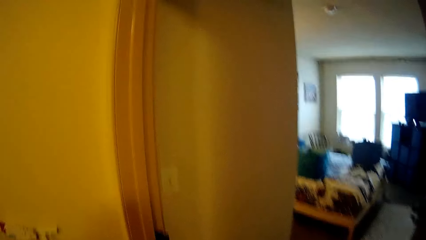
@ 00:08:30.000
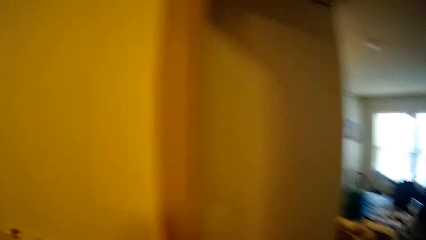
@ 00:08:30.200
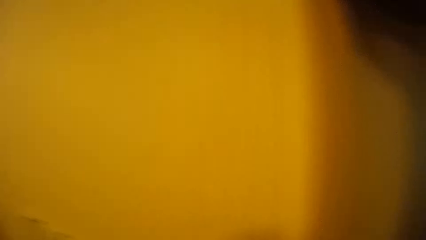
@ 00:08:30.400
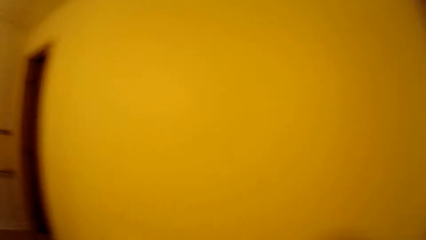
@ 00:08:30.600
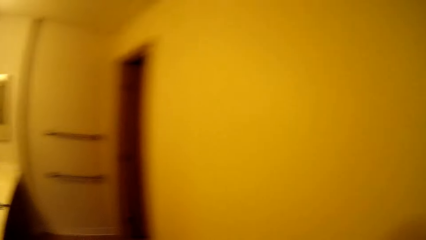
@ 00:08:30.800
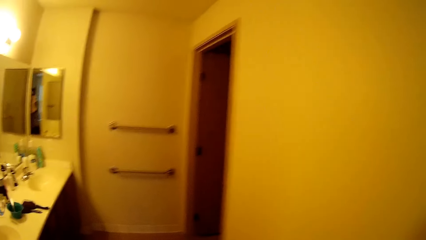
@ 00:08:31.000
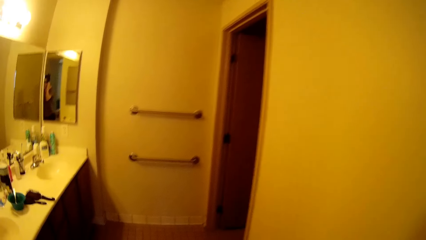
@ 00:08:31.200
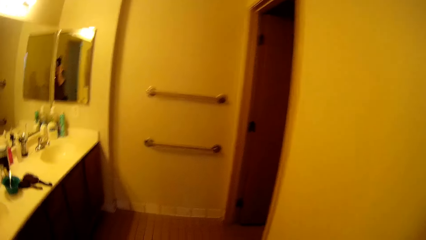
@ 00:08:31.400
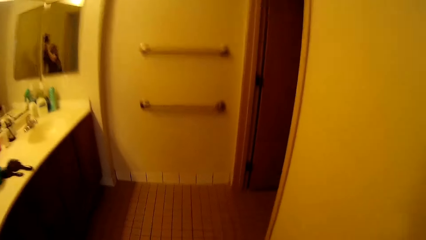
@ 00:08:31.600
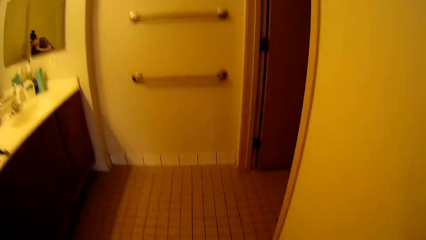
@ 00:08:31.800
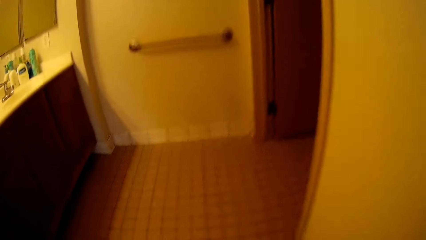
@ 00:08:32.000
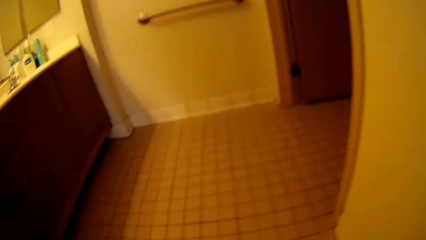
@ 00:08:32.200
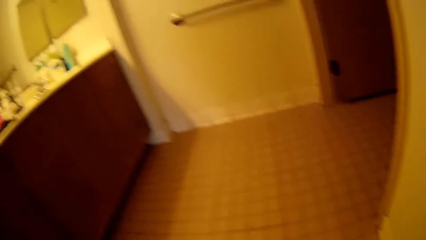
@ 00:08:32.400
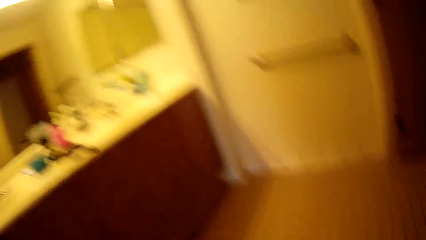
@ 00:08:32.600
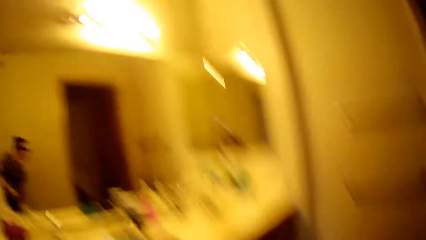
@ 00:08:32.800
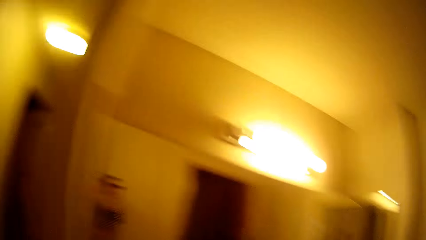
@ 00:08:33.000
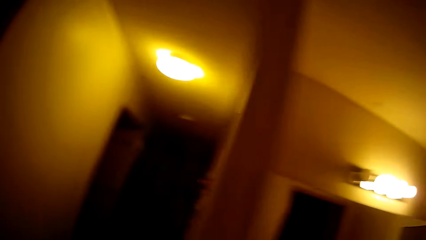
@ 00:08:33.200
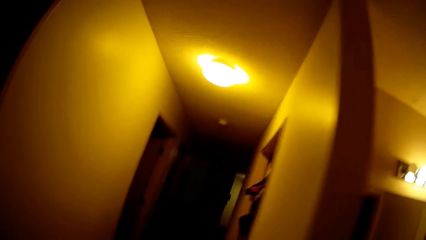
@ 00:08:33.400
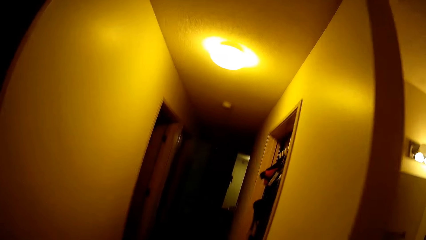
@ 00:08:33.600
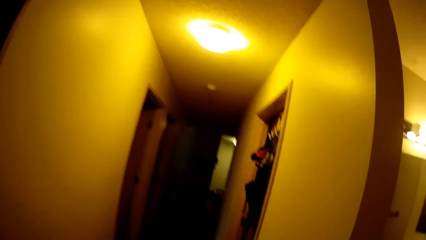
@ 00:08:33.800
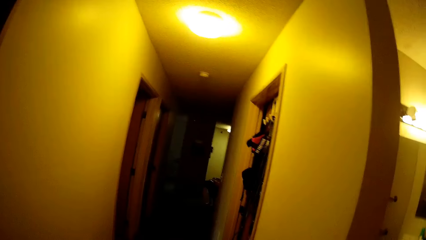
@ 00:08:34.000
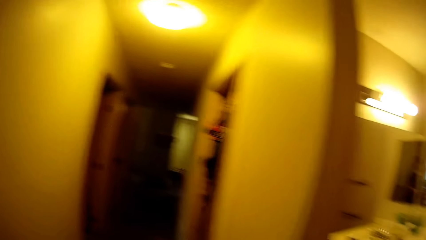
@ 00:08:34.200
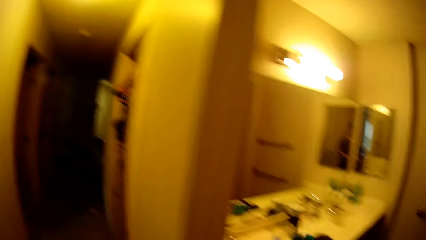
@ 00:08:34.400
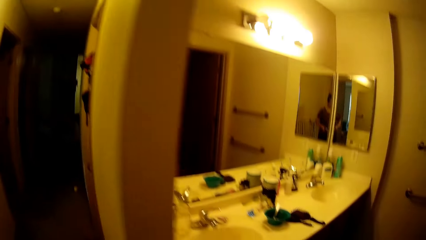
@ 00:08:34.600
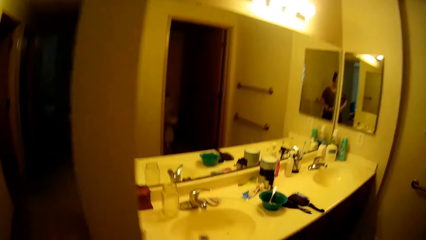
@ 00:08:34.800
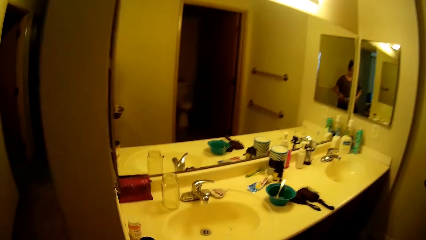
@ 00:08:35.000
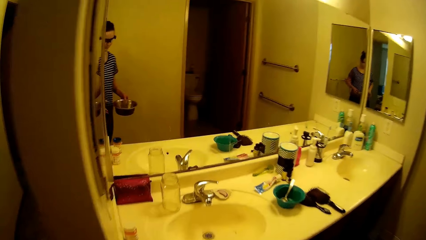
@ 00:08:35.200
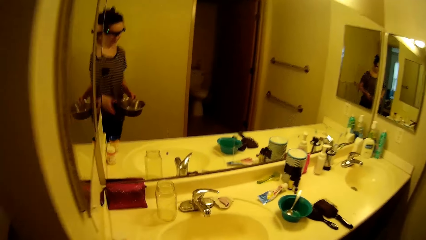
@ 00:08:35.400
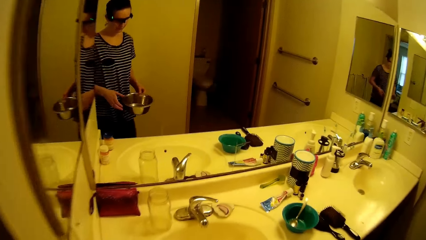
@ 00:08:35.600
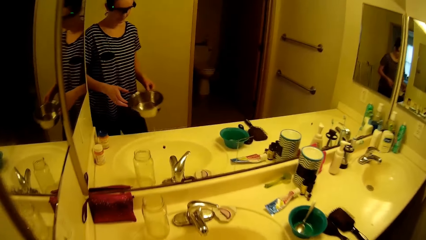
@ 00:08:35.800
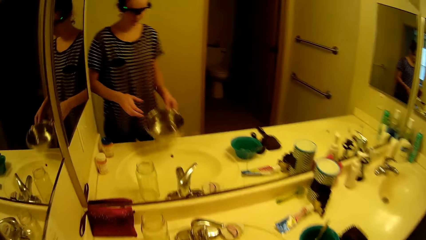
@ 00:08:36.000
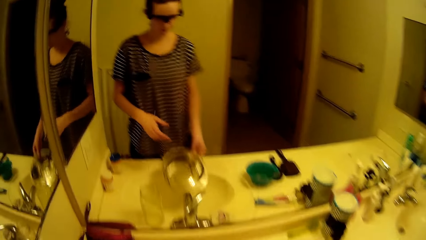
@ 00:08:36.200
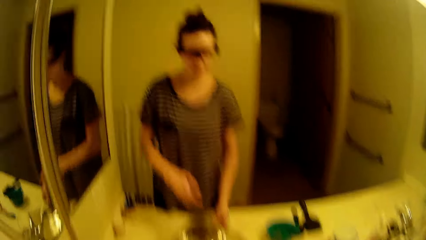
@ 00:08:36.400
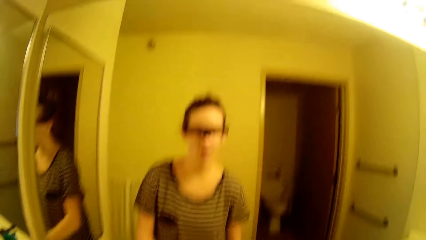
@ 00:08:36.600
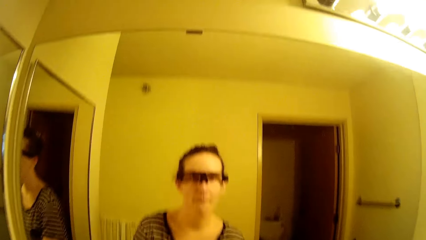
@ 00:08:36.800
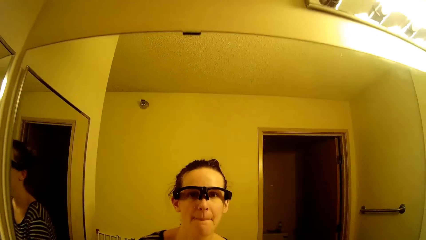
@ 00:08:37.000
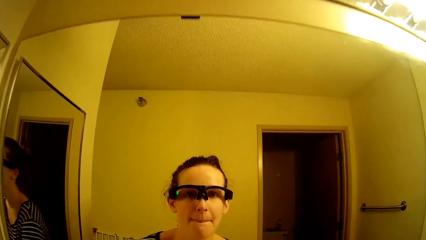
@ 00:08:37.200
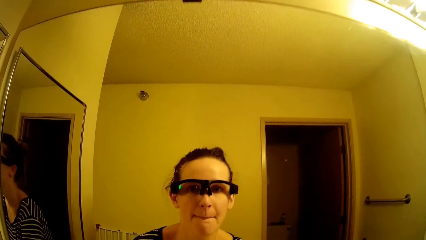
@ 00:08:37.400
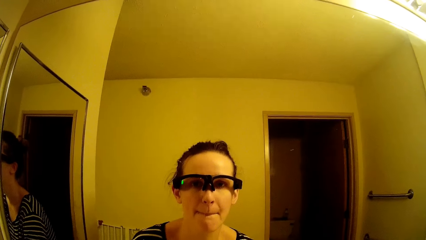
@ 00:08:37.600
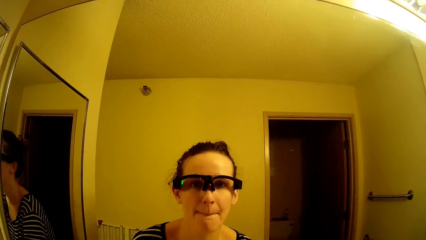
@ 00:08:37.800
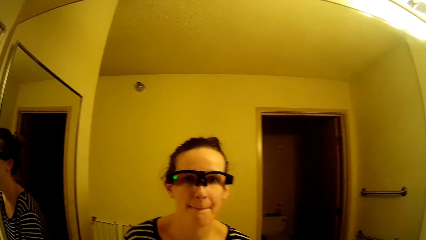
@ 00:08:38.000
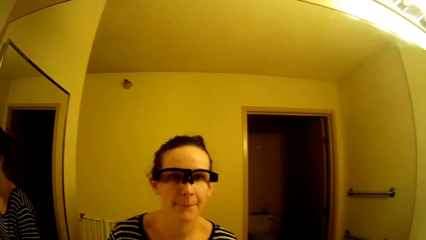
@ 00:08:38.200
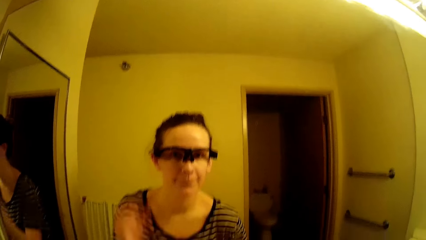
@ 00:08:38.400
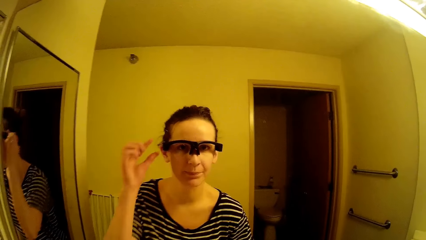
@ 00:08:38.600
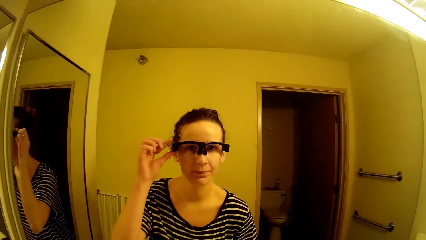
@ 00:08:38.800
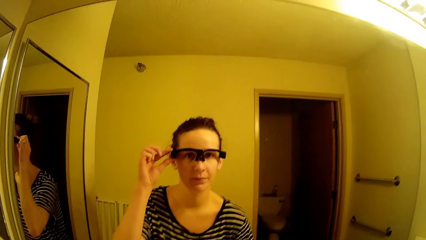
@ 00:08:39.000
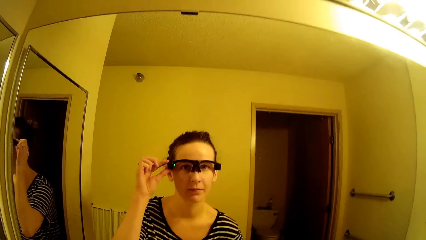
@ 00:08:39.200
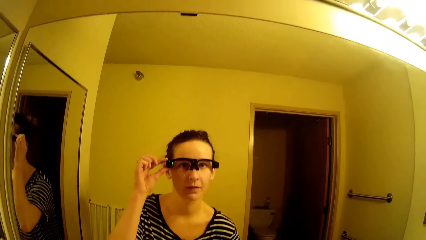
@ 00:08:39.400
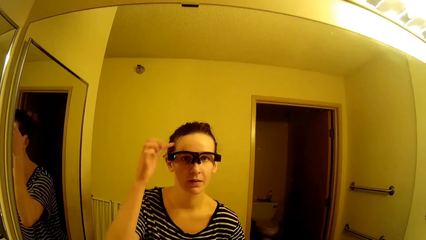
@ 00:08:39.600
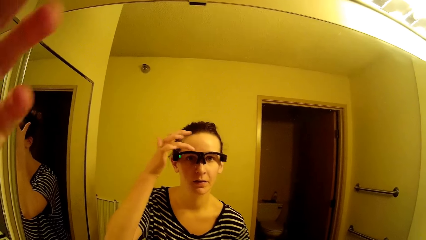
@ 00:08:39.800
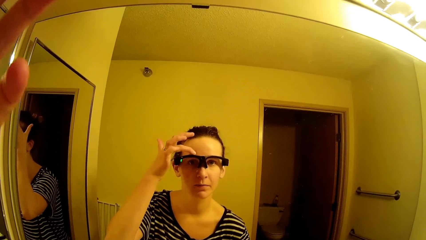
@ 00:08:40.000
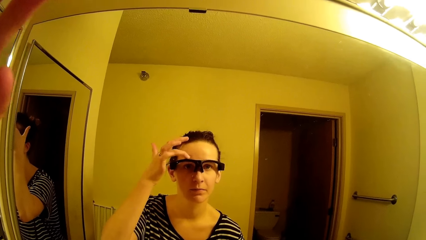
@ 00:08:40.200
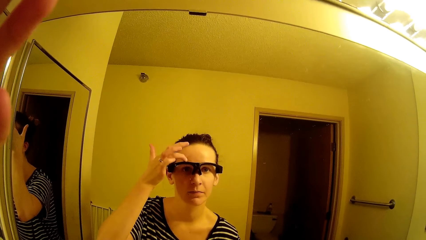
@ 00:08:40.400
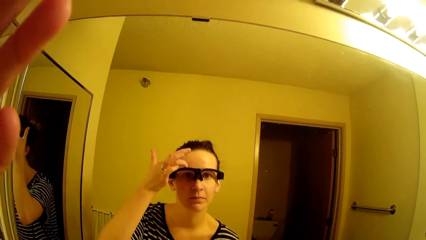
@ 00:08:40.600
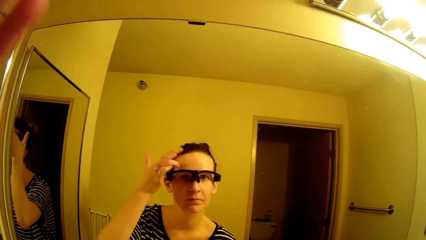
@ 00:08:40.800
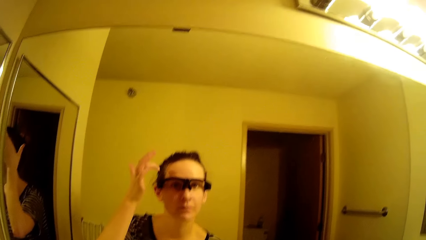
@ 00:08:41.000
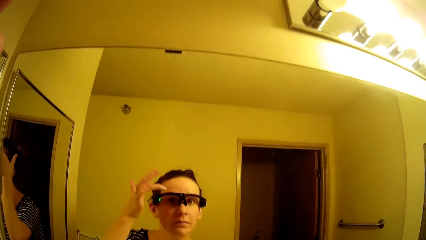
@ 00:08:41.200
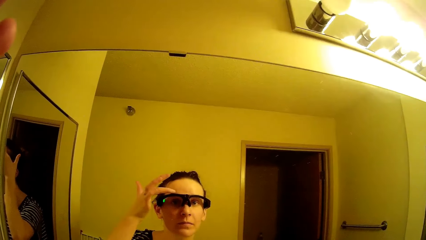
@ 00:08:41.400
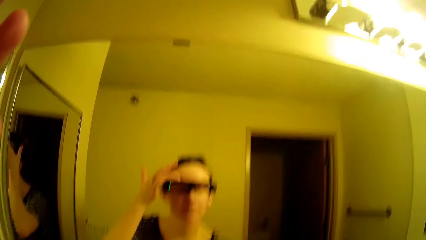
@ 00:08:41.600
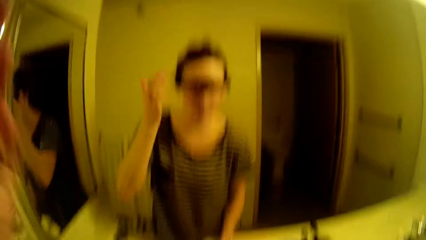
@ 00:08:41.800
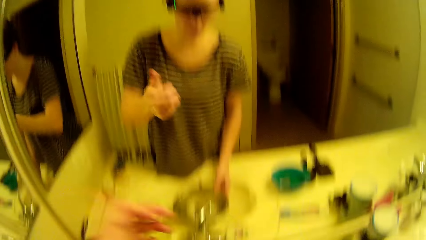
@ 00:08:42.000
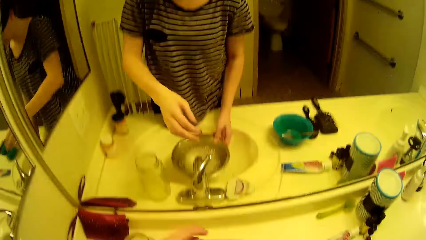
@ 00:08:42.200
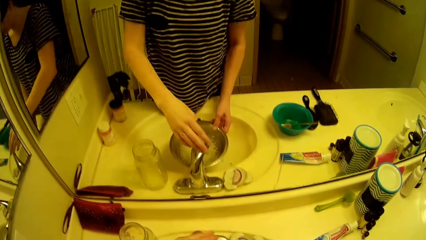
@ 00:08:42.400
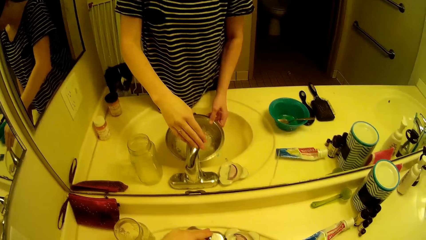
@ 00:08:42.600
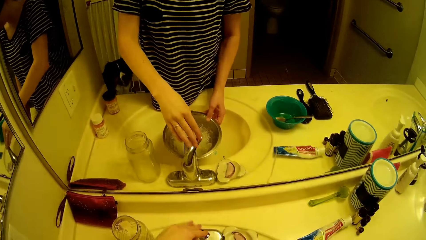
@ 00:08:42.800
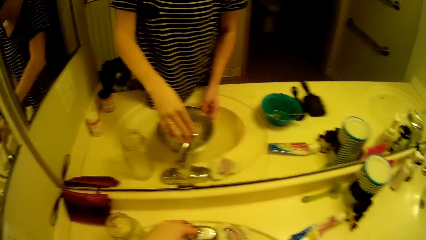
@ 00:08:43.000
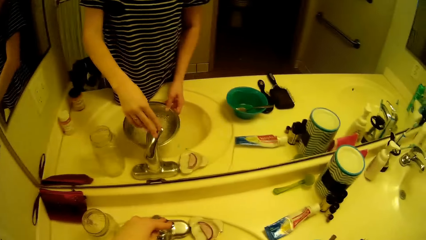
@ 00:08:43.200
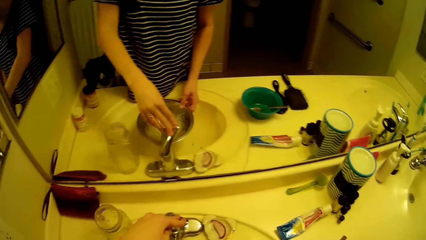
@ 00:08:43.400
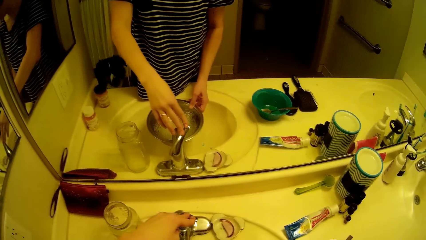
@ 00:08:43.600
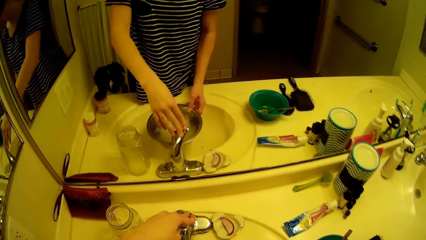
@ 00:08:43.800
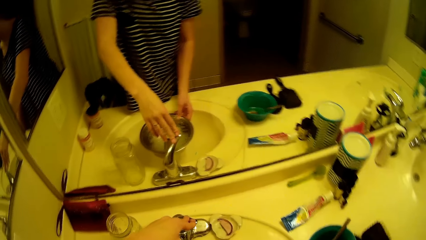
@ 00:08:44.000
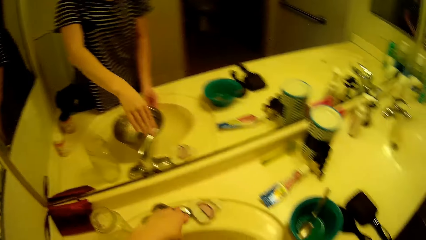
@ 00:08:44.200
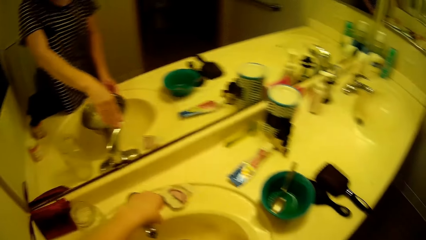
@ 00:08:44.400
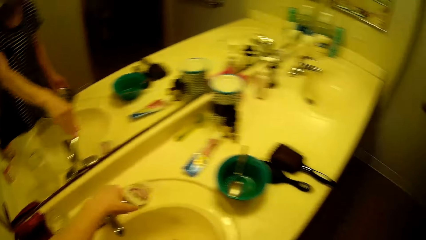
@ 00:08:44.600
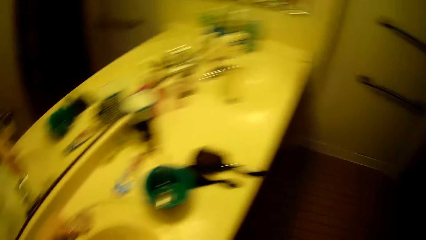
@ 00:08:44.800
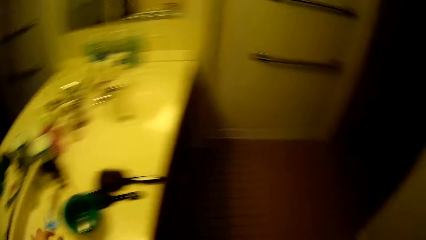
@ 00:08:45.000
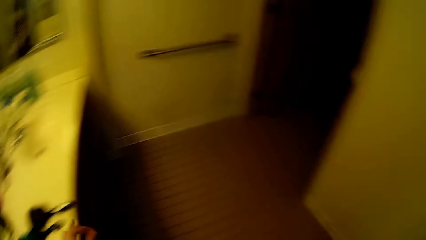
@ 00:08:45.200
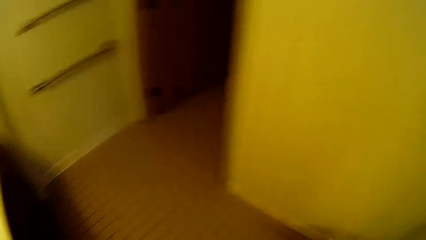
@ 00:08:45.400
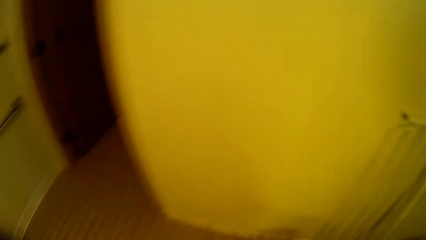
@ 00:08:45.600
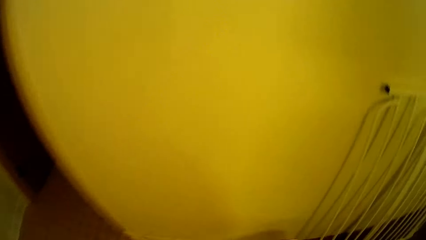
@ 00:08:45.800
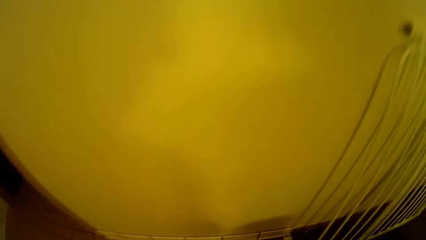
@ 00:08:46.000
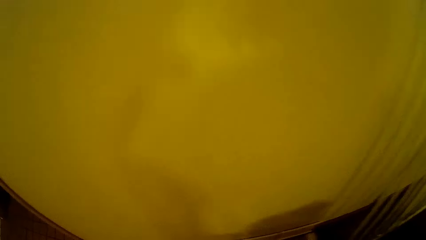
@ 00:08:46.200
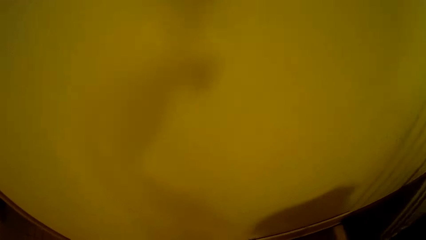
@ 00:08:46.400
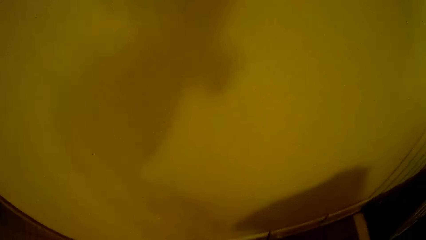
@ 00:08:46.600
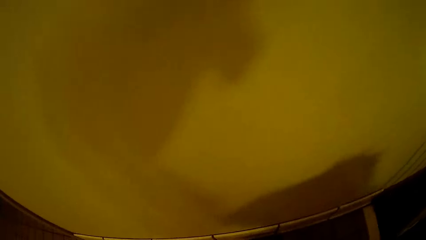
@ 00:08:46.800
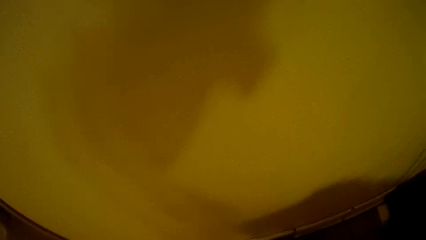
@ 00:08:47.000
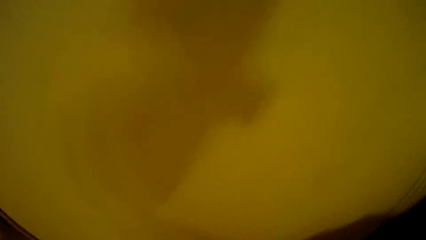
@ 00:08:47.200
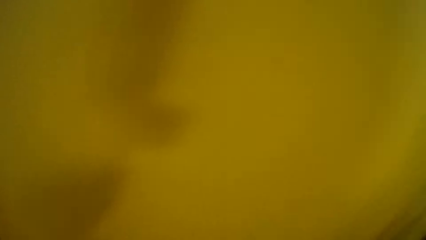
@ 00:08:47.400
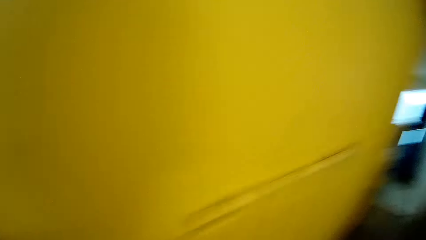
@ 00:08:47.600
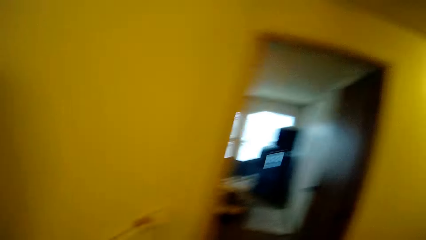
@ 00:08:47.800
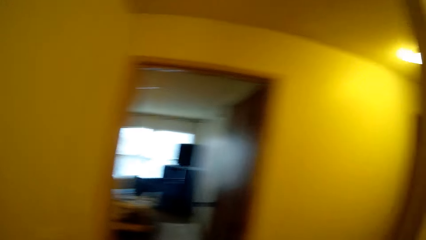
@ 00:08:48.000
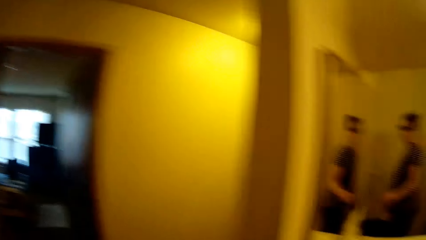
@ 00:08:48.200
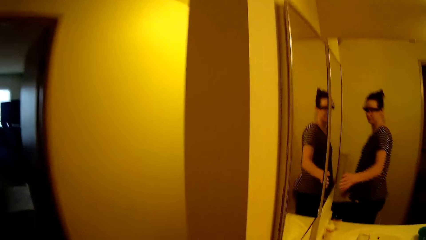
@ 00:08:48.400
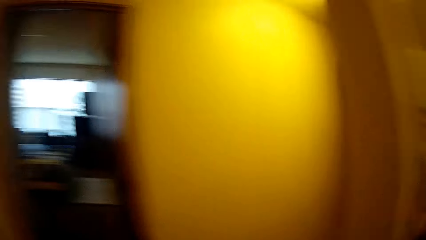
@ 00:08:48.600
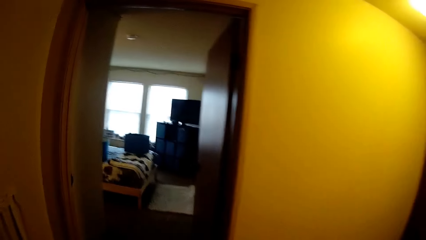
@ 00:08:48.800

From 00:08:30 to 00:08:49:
The camera wearer holds a plate or bowl with her left hand. She touches the camera on her face with her right hand. She holds the tap on the right hand. She turns off the tap with her right hand. She pours the water in the bowl.
